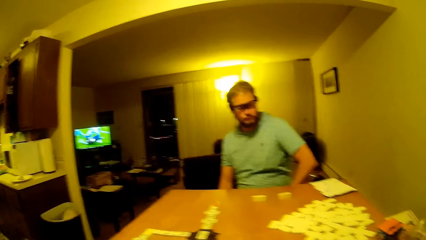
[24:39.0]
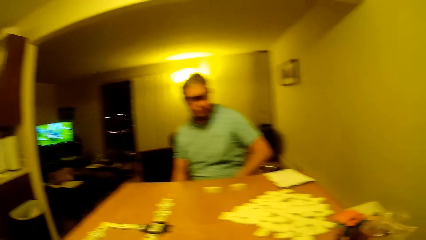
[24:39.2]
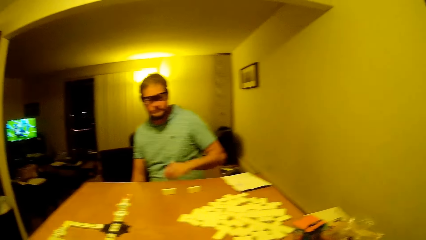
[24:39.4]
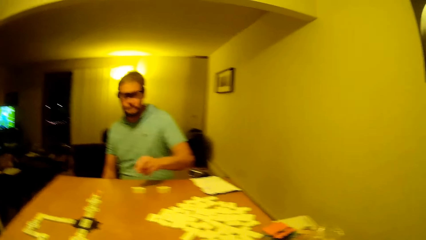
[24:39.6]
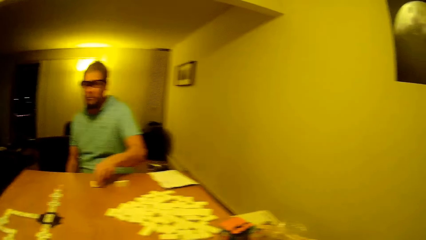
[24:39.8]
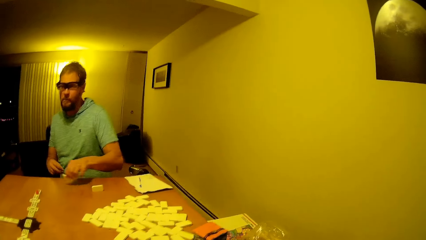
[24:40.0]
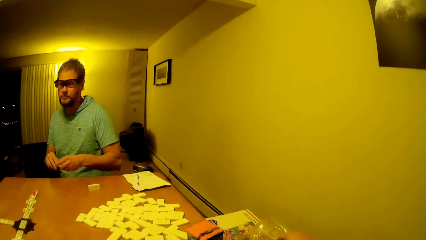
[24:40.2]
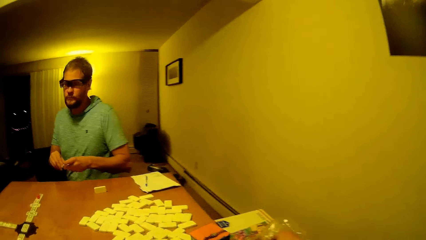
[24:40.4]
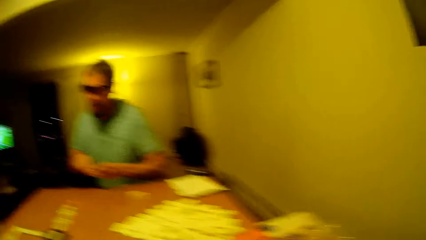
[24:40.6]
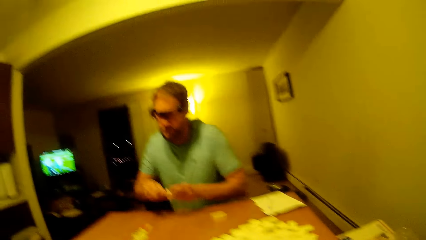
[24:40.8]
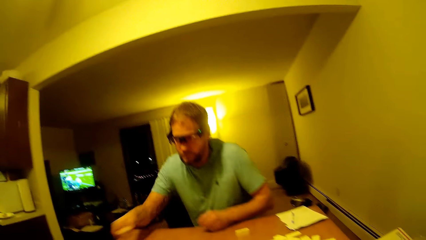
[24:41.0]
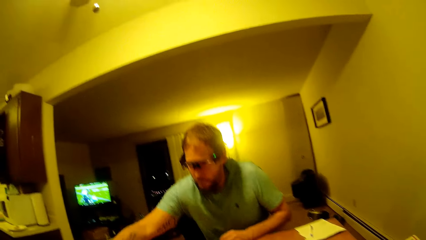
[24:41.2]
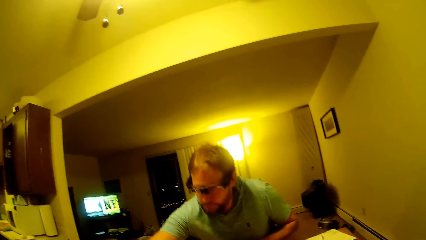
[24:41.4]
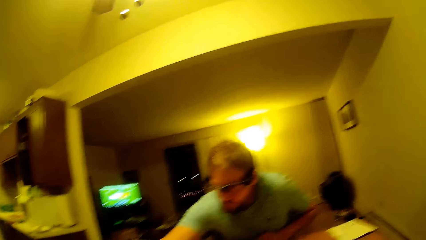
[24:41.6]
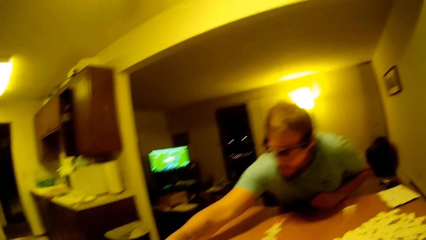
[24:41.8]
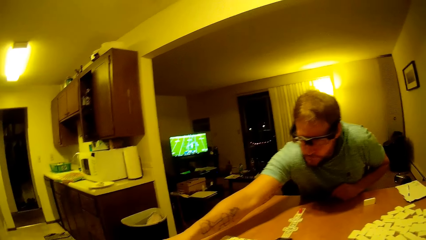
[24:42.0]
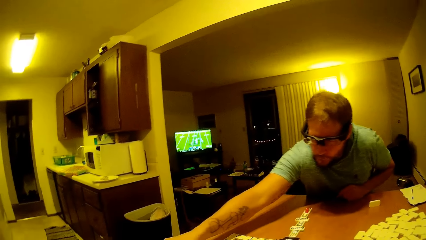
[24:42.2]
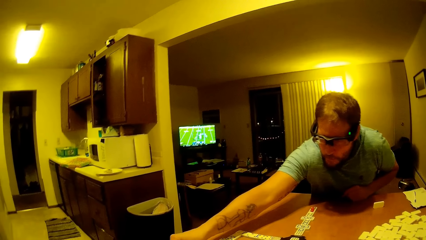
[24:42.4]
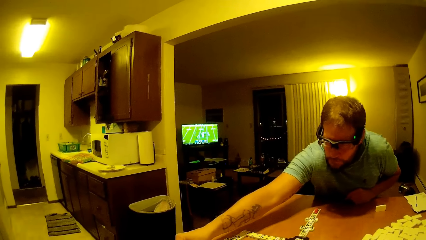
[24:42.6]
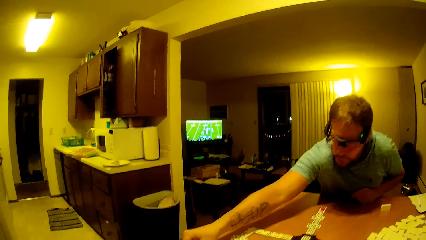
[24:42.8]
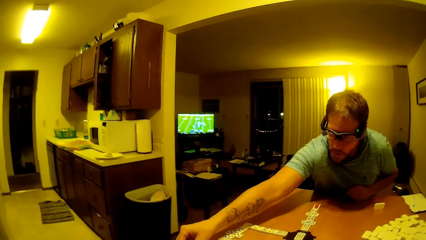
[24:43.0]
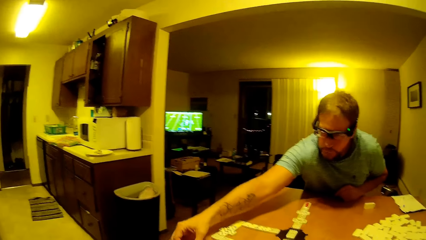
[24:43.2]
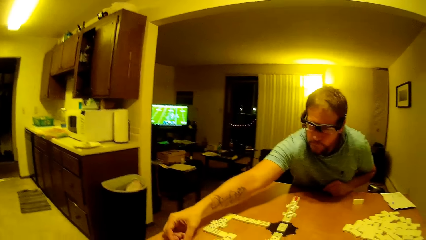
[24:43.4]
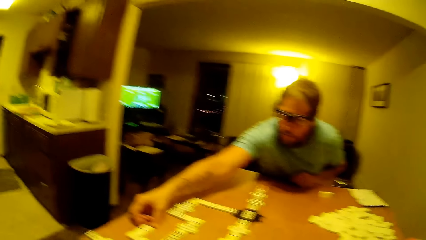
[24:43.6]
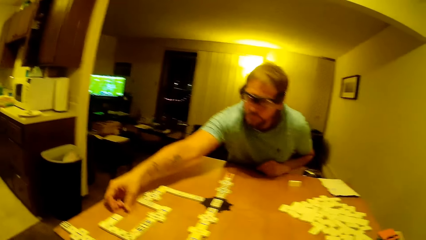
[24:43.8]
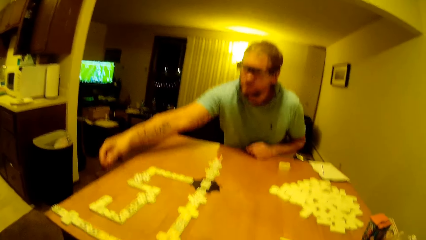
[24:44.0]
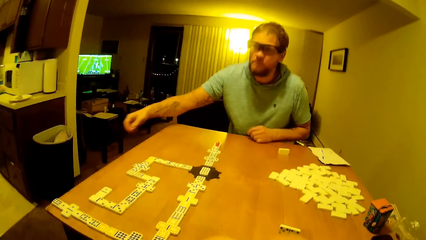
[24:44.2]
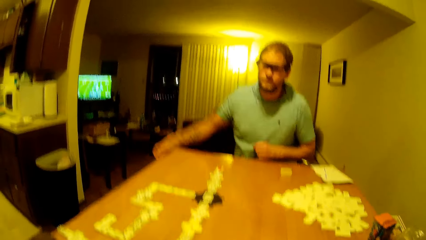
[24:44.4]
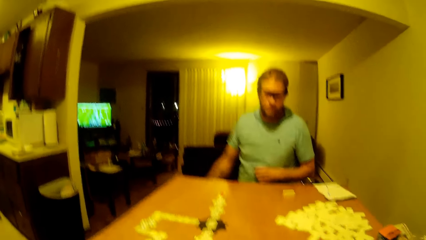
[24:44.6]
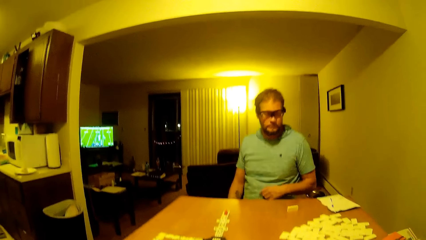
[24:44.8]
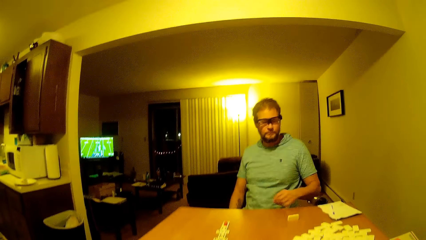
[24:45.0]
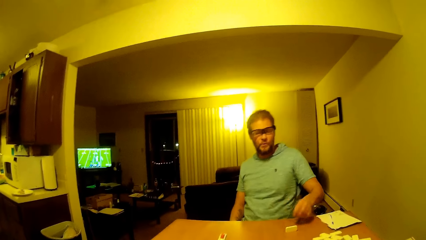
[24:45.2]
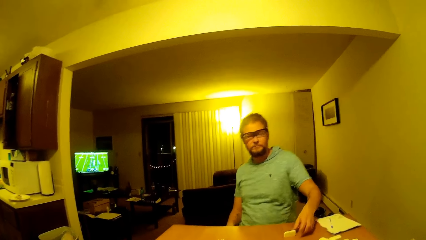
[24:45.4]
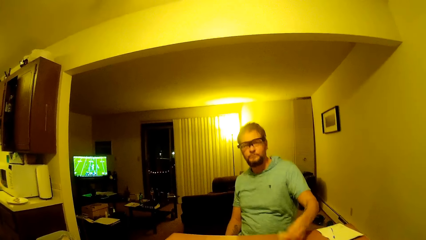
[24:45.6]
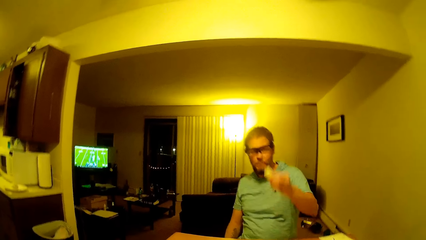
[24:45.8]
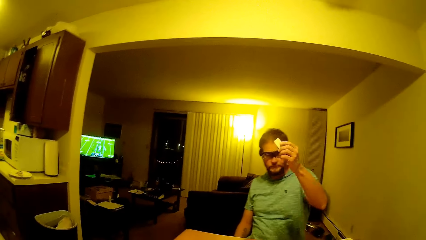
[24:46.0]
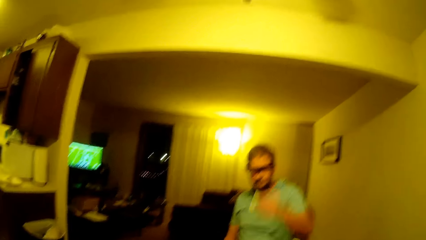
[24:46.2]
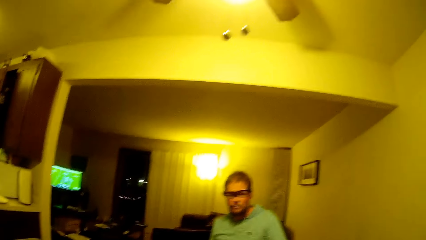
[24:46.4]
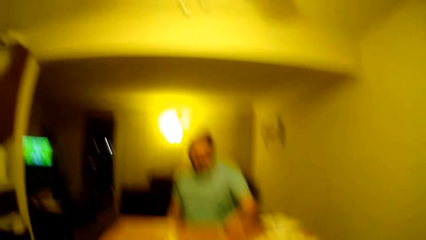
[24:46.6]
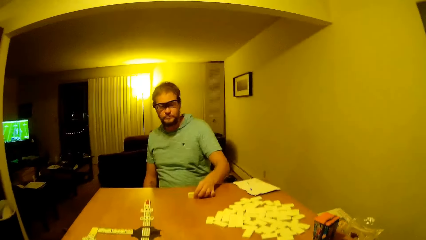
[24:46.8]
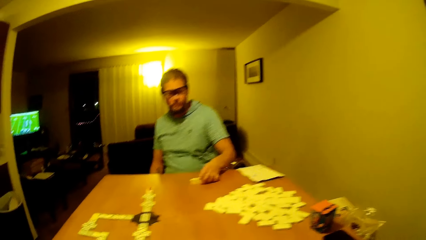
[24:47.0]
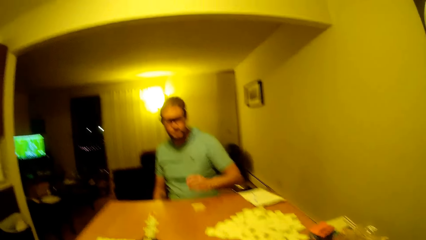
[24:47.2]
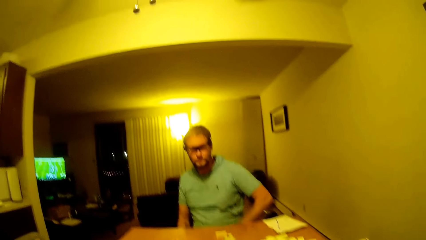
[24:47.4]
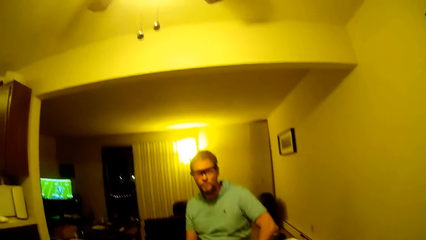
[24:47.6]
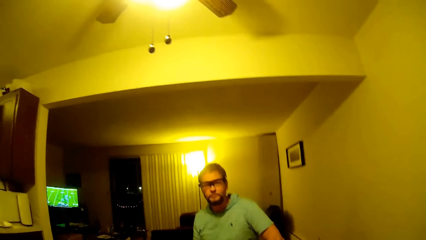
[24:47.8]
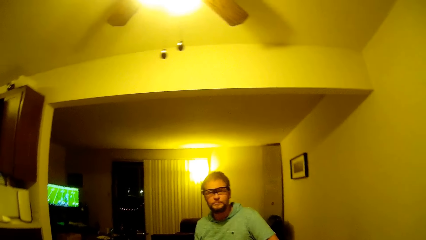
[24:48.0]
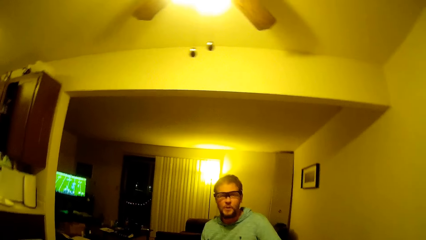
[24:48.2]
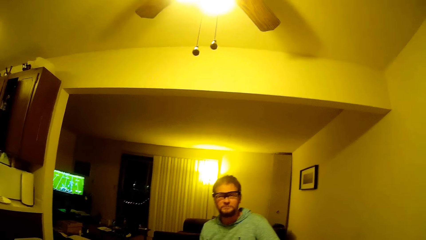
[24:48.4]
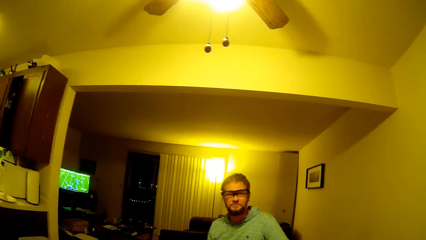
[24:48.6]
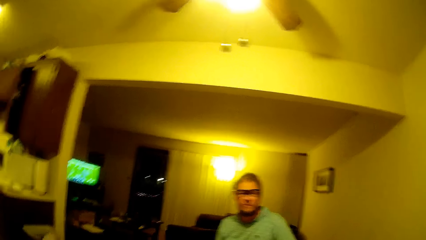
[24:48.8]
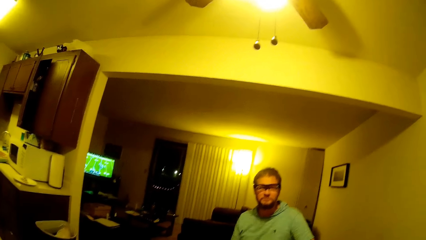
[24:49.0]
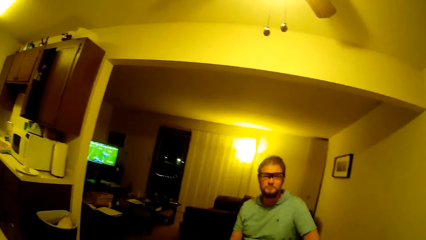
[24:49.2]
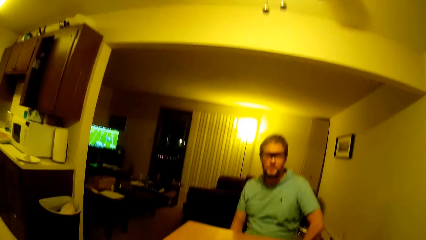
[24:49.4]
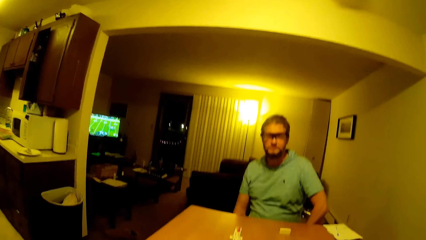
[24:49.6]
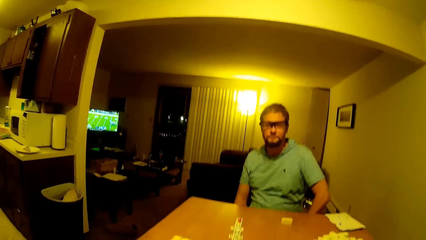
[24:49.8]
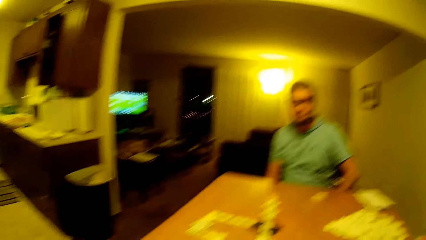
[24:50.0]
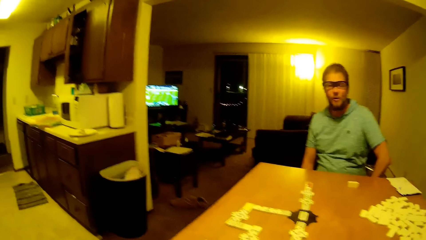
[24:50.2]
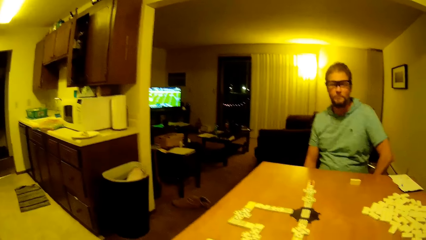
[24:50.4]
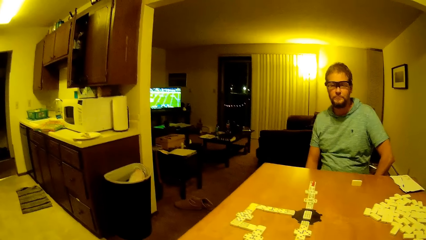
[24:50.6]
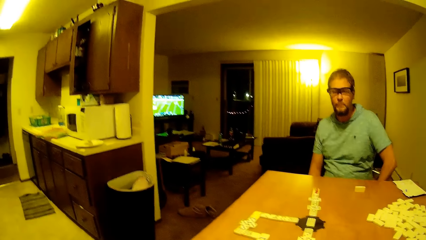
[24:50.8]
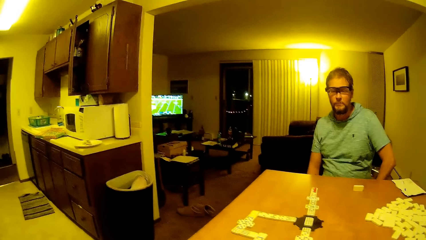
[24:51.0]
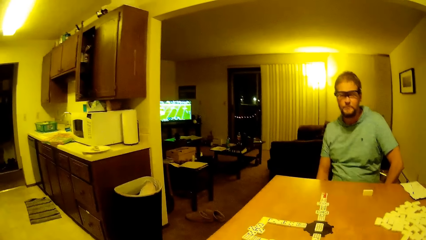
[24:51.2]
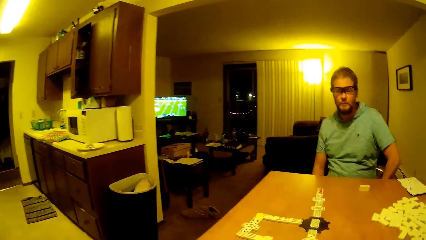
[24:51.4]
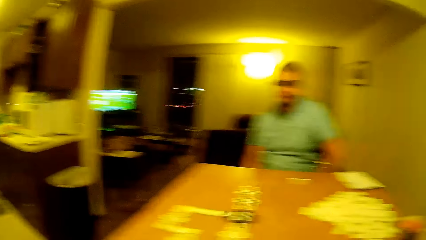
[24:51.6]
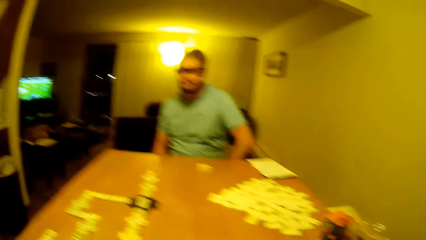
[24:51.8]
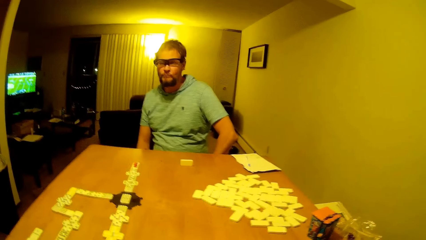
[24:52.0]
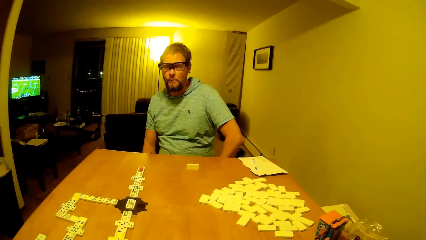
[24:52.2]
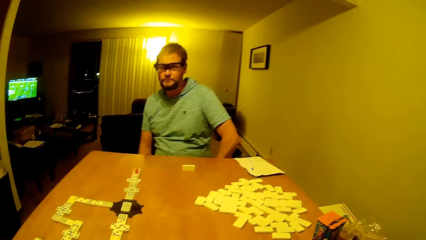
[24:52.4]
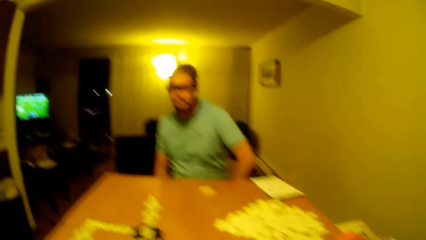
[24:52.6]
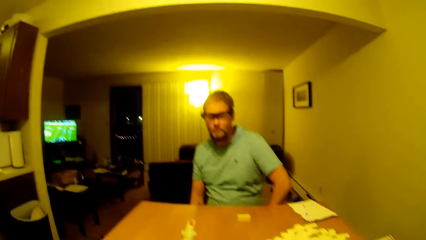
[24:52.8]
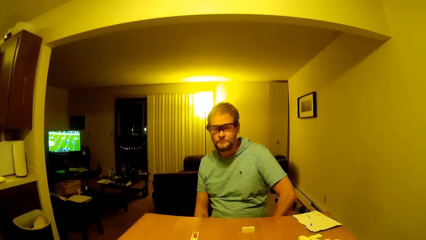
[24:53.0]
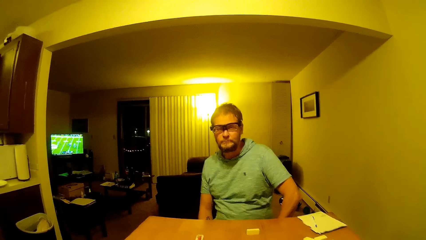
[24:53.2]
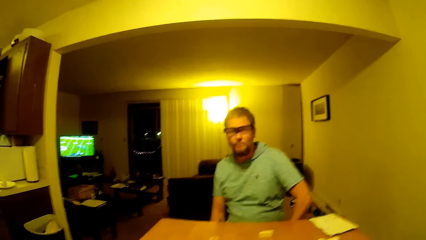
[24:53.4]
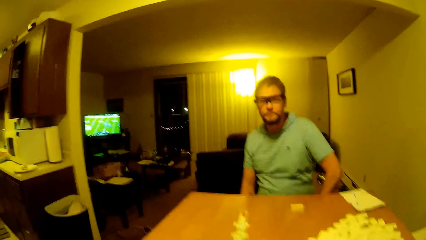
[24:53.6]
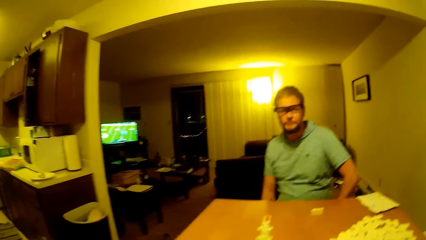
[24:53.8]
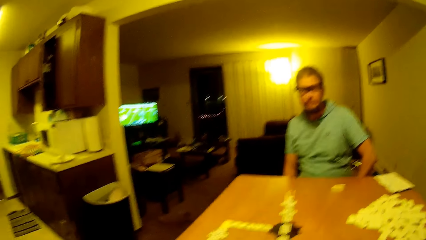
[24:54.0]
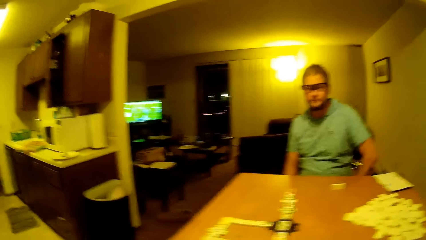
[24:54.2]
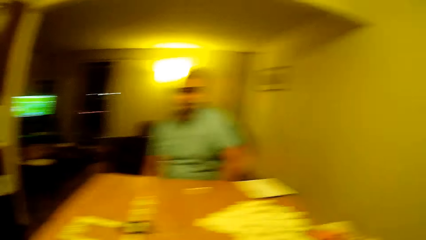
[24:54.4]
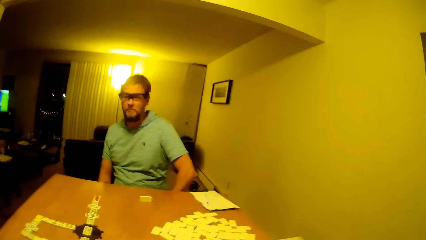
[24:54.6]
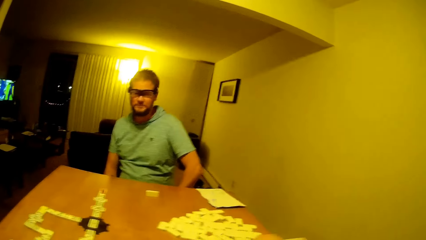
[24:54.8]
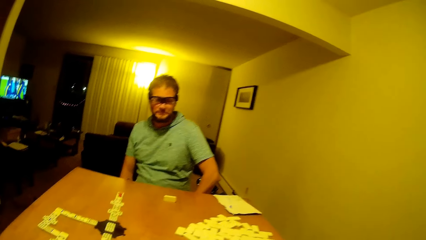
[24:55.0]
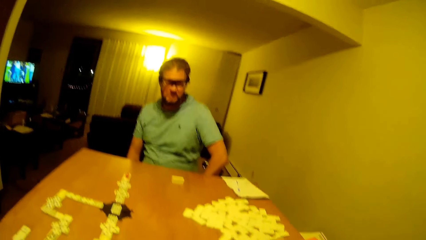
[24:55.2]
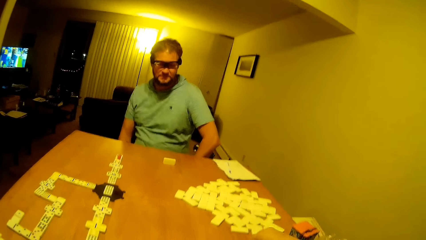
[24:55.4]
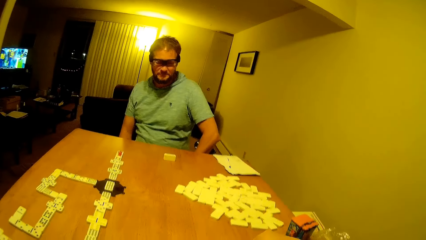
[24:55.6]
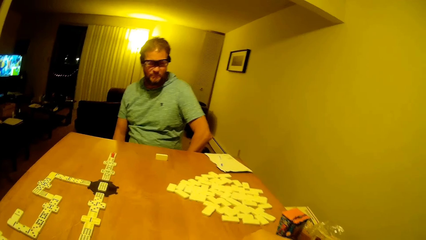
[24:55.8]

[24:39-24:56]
A man picks the pai gow tile or dice from the table. The man places the pai gow tile on the table. The man arranges the dice. The man sits down and lifts his hand up. The man picks the pai gow tile from the table. The man places the pai gow tile on the table. The man puts his hand down and arranges the dice. The camera wearer looks around the room. They look around. The man chews the snack.
